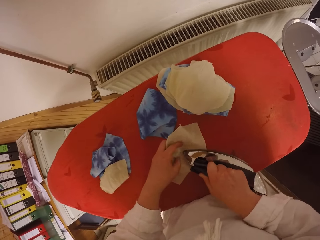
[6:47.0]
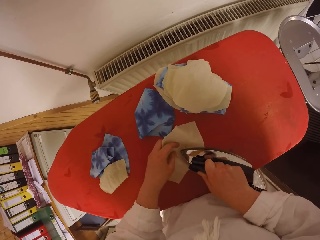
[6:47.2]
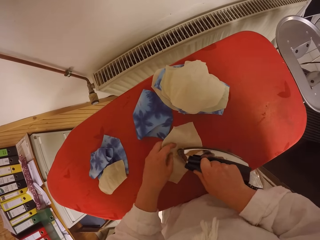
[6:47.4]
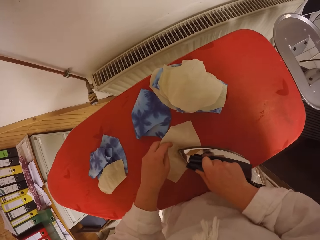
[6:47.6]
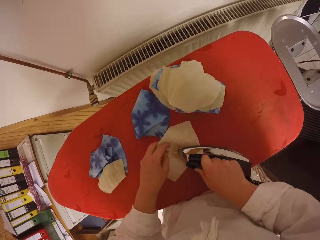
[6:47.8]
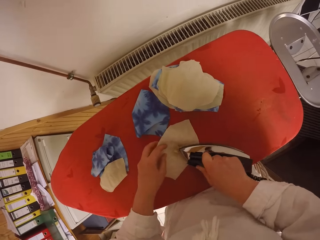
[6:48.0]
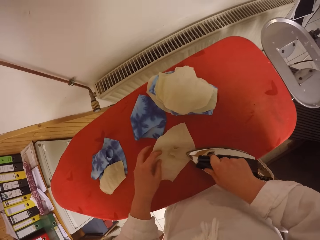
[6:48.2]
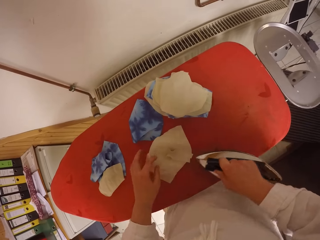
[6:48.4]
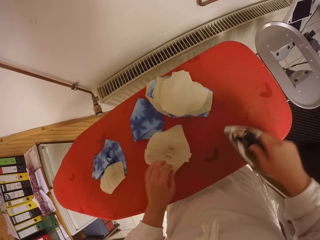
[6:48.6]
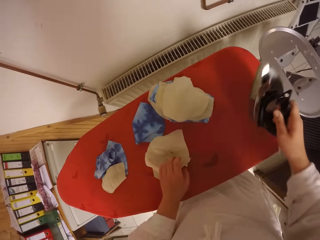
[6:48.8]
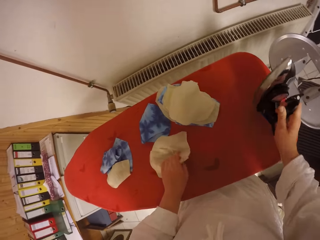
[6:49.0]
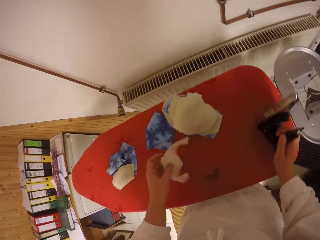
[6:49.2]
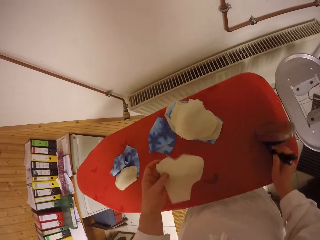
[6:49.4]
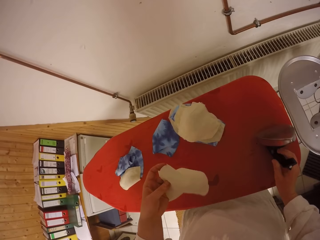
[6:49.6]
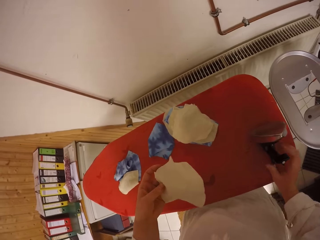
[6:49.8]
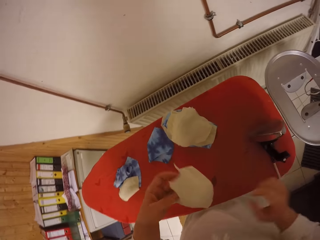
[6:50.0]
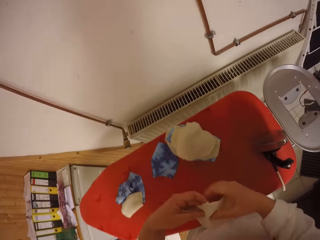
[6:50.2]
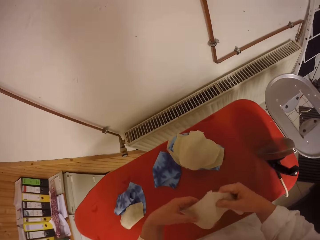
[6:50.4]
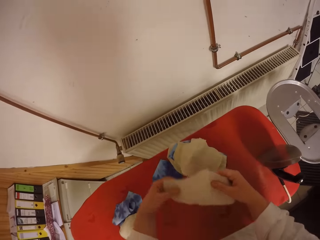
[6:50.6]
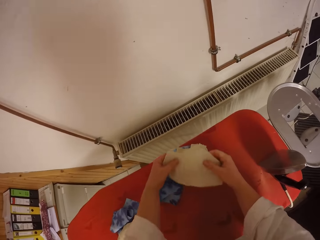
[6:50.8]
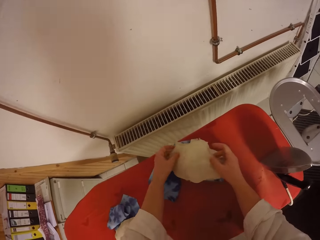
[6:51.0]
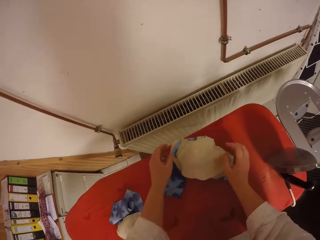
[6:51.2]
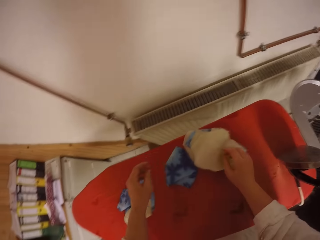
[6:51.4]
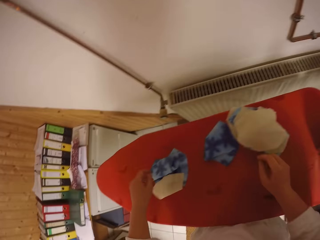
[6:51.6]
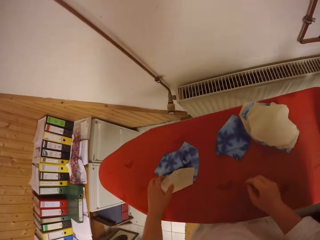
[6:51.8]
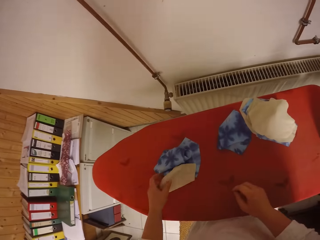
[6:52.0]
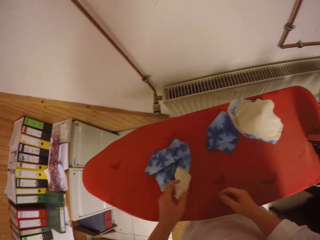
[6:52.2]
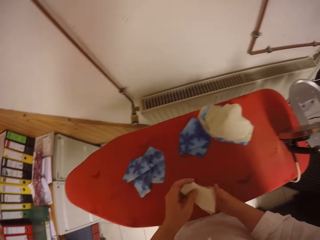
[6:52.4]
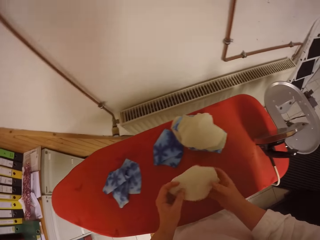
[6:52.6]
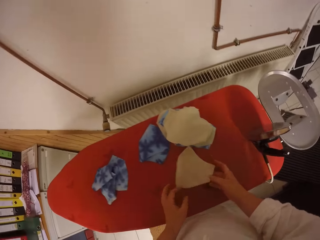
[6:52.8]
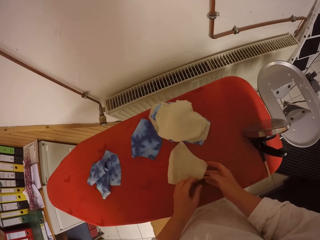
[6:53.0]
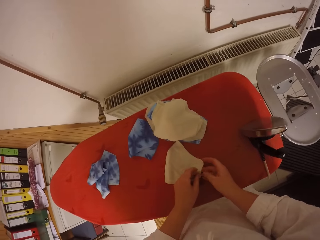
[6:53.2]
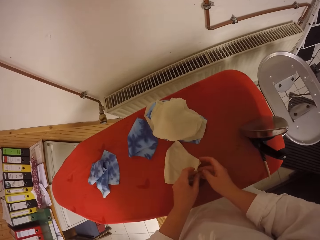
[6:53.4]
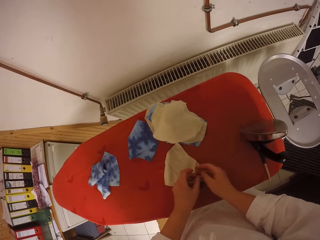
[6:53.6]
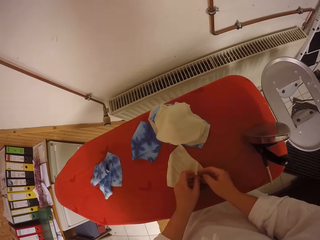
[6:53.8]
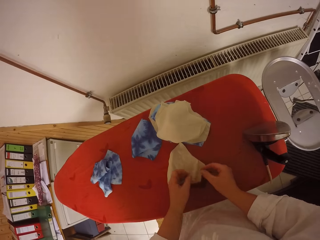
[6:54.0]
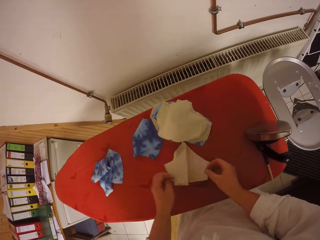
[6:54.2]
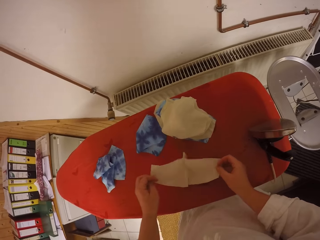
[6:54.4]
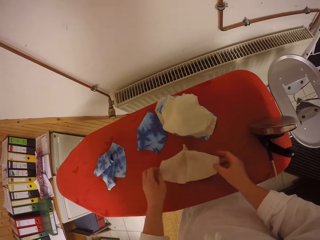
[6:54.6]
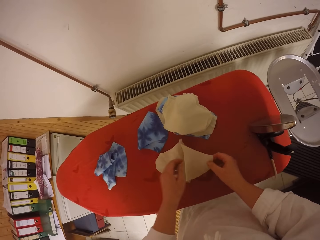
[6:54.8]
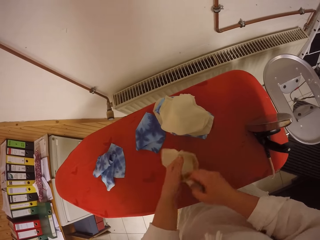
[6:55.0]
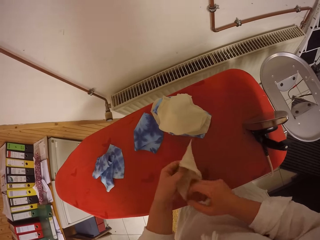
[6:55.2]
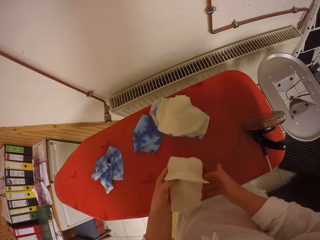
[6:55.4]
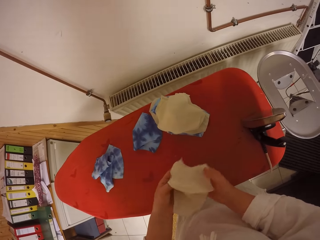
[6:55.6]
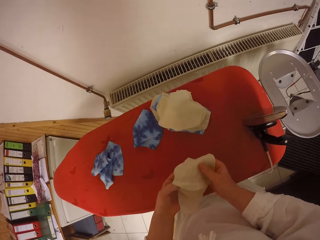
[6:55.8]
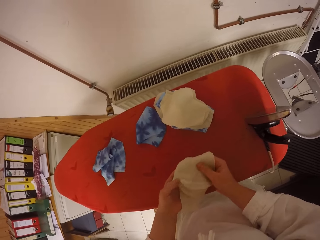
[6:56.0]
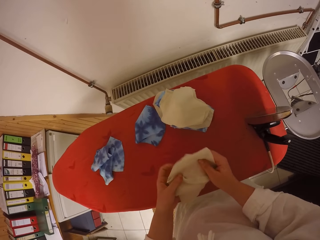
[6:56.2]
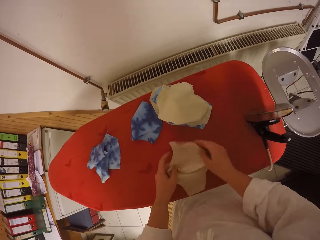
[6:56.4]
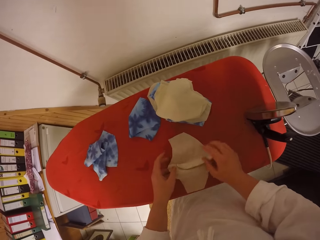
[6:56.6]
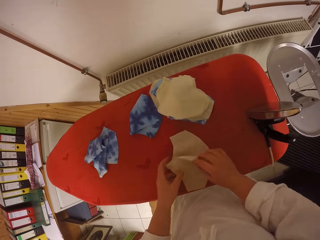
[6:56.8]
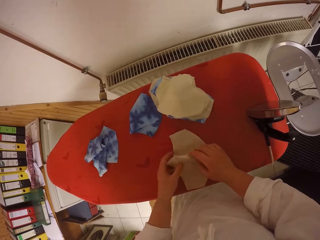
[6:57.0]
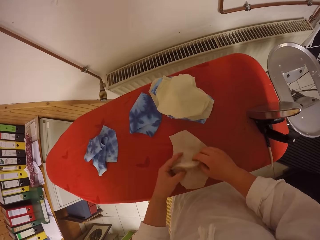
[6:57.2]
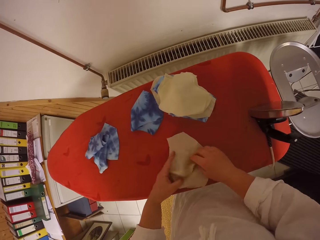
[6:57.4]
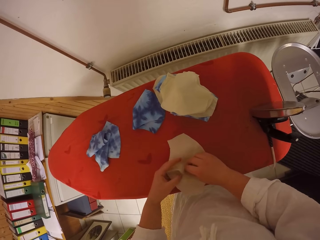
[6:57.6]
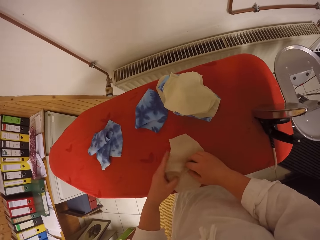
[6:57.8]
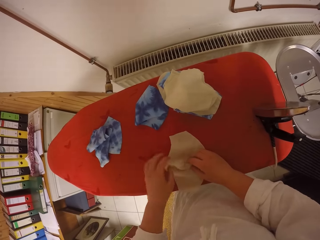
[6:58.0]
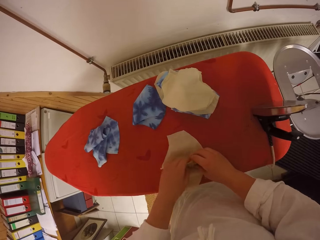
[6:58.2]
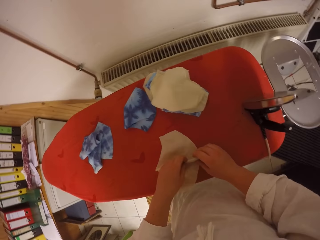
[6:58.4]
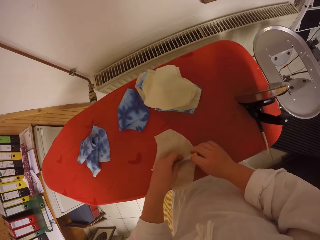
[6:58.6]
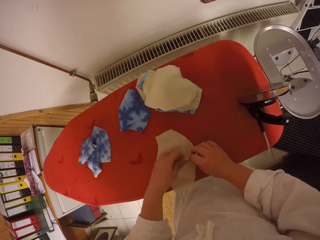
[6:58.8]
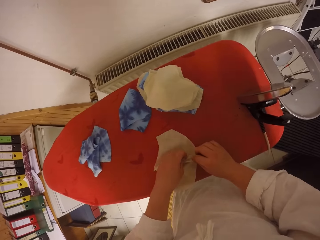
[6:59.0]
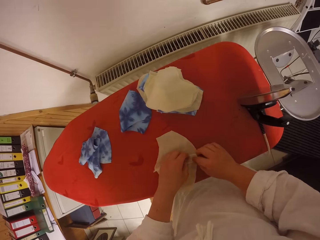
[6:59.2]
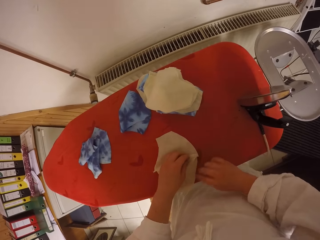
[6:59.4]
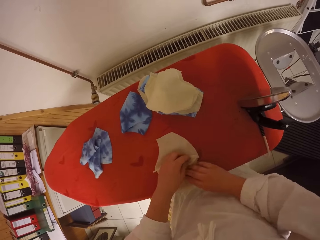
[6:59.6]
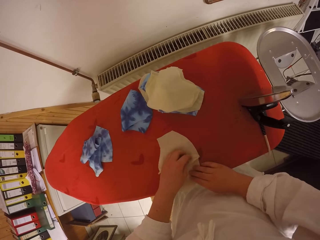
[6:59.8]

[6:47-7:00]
The camera wearer turns the fabric with her left hand. She drops the electric iron on her right hand on the ironing table. She picks the fabric. She holds the fabric with both hands. She drops the fabric on the fabrics on the ironing table with both hands. She picks a fabric from the ironing table with her left hand. She holds the fabric with both hands. She puts the fabric on the table. She opens the fabric with both hands. She turns the fabric with both hands. She straightens the fabric with both hands.

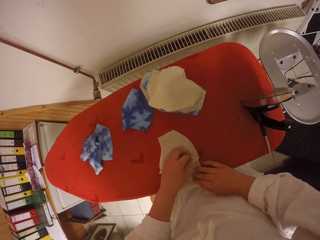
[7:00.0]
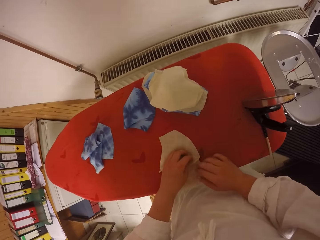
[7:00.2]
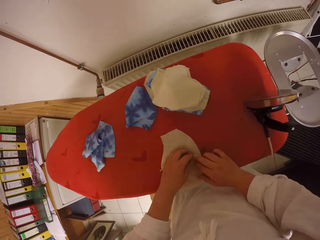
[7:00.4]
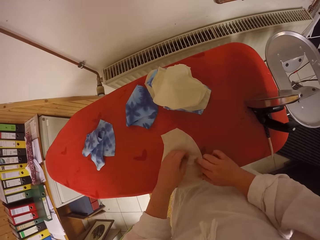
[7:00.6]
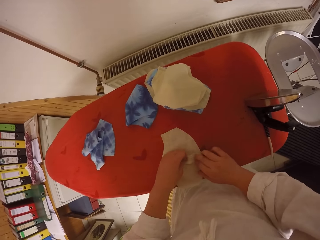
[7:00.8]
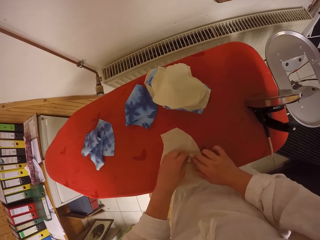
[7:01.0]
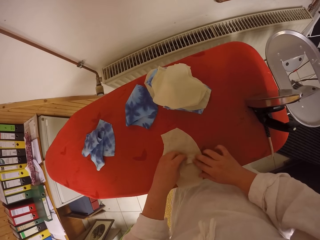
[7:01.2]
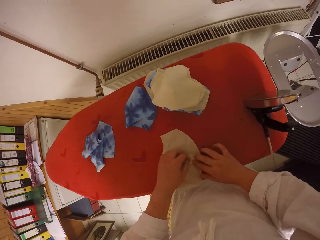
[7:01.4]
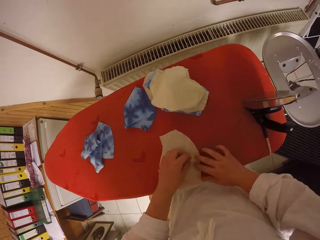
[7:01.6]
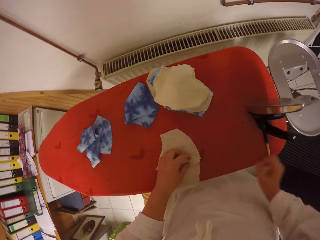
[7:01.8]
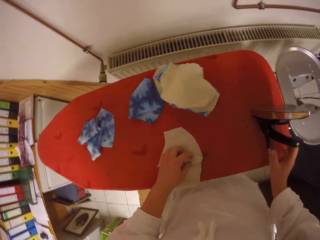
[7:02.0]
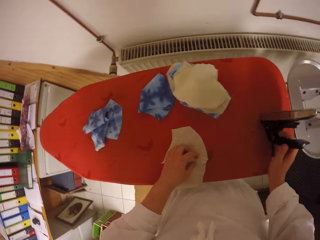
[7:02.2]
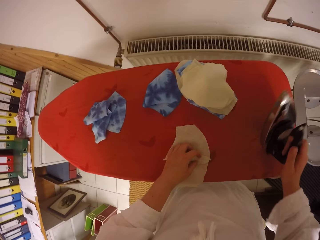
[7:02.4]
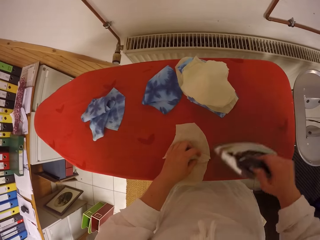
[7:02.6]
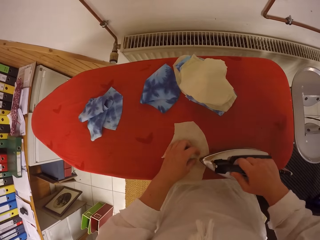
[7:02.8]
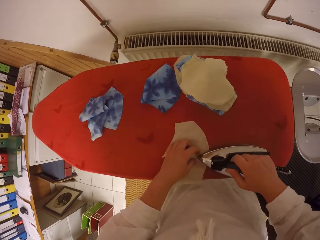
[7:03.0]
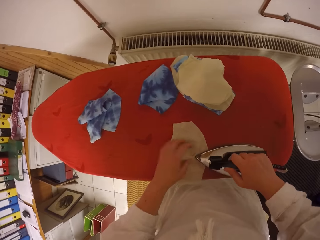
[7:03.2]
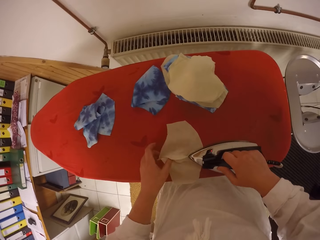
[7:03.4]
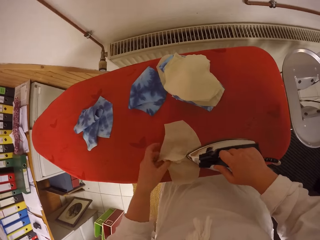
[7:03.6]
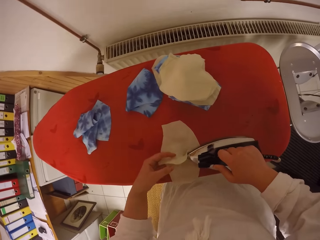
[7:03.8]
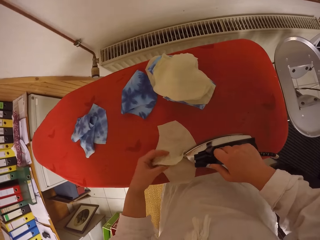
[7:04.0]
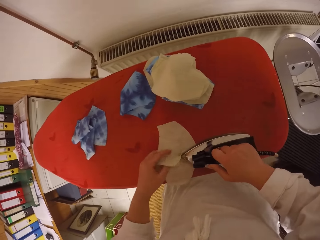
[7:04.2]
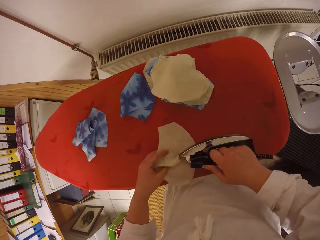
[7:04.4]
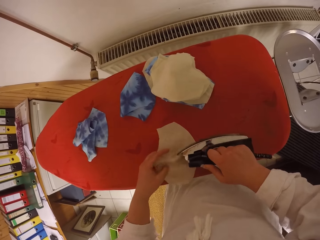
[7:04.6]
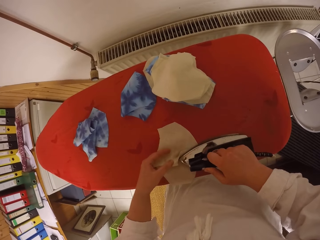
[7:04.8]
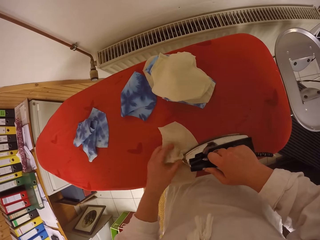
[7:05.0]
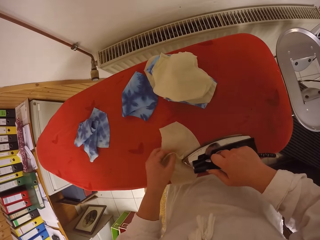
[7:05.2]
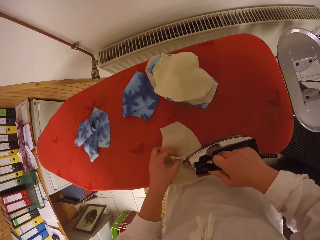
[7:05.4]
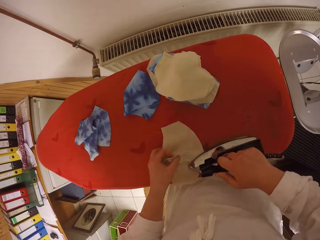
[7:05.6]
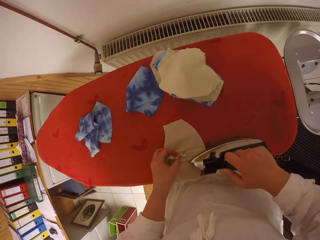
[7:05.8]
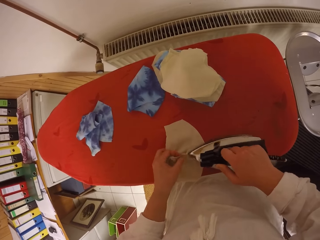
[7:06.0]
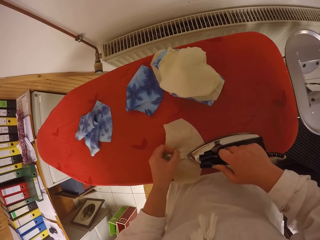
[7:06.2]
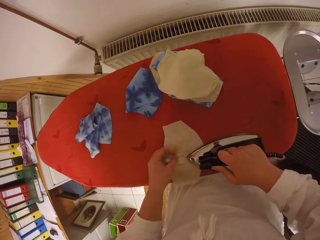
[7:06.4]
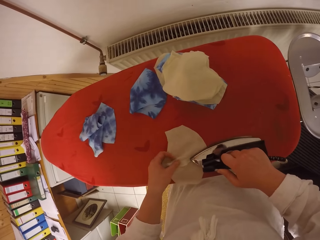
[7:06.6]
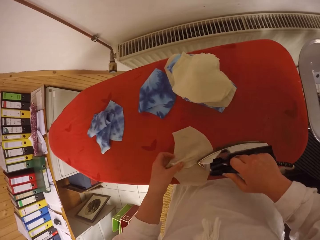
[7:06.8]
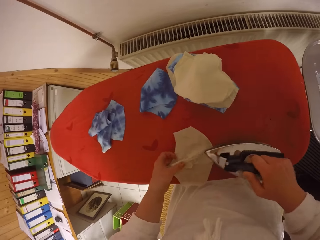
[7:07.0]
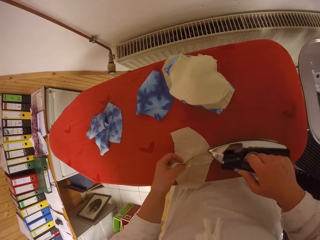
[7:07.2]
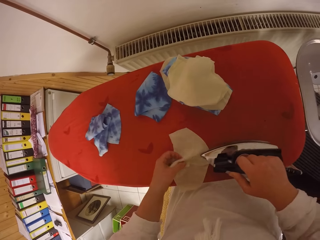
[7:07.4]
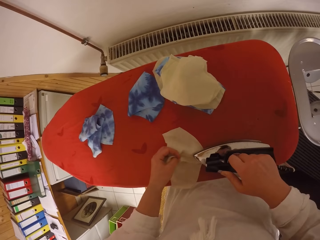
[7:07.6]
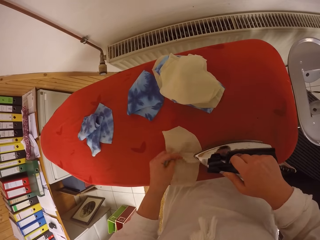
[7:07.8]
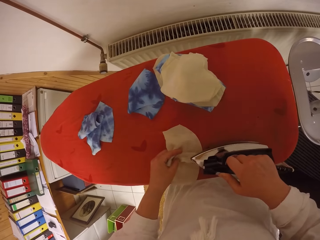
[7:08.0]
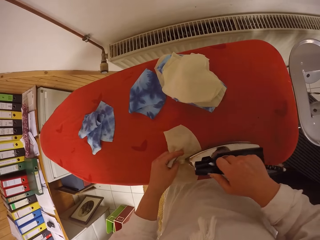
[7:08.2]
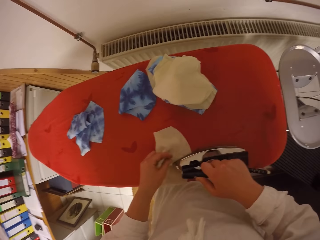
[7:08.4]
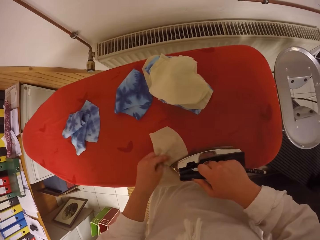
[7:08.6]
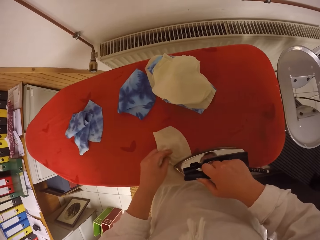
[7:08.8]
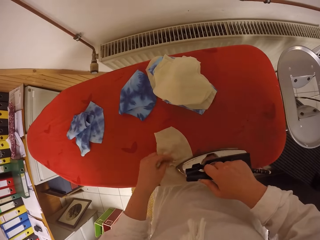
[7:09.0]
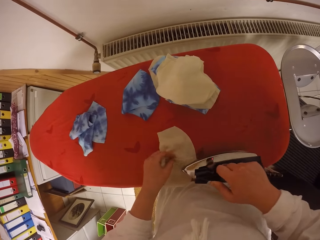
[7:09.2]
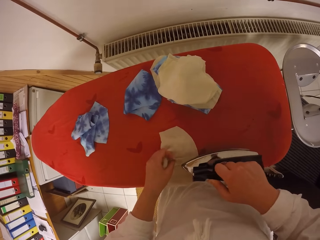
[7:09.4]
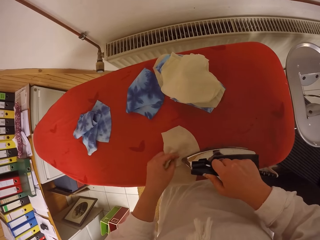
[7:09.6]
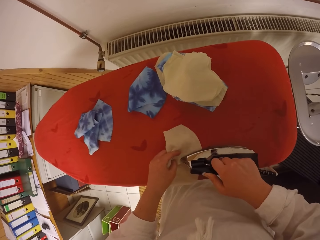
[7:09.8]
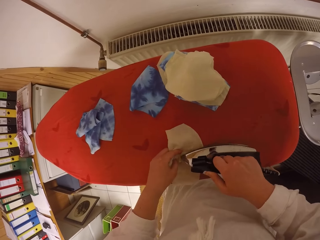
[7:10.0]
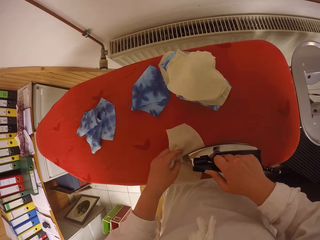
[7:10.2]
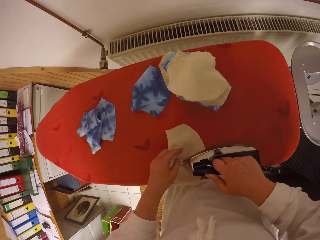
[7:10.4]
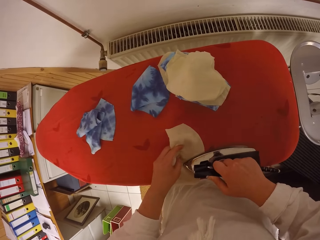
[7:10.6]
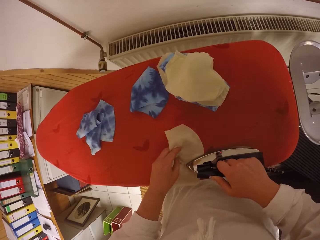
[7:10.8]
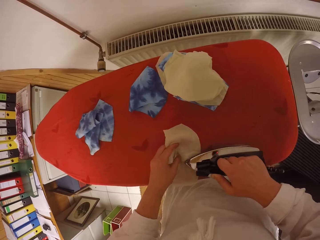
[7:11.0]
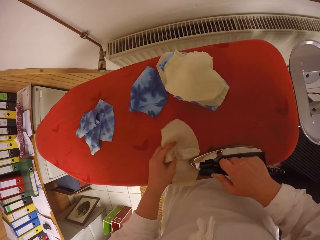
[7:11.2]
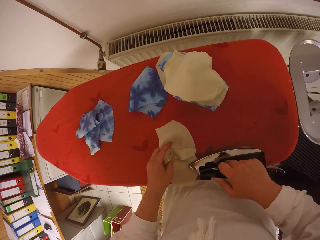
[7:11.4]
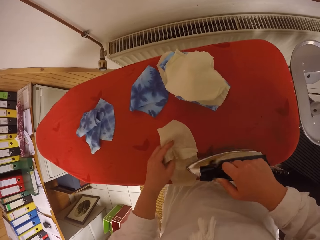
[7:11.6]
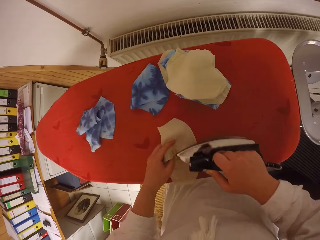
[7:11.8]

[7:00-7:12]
The camera wearer picks the electric iron from the ironing table with her right hand. She irons the fabric with the electric iron on her right hand.
